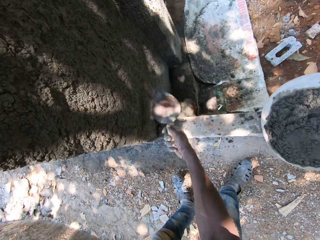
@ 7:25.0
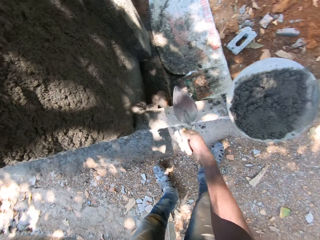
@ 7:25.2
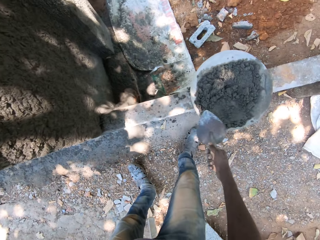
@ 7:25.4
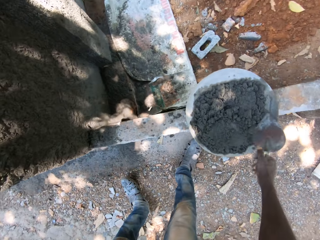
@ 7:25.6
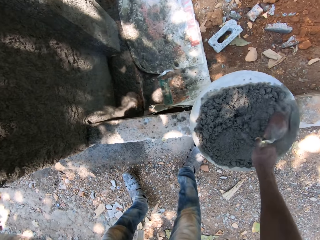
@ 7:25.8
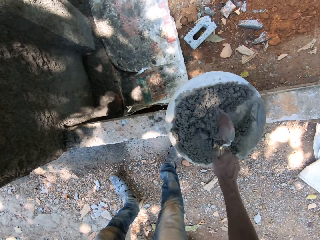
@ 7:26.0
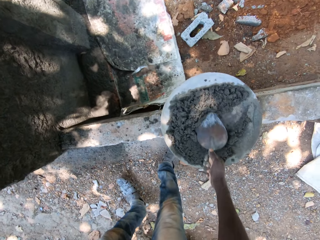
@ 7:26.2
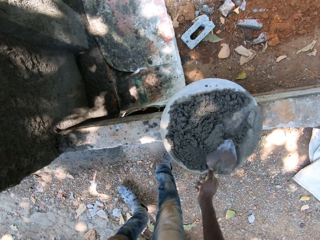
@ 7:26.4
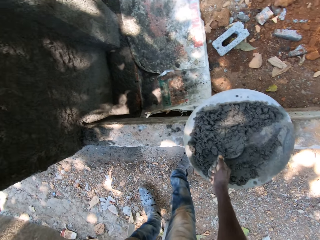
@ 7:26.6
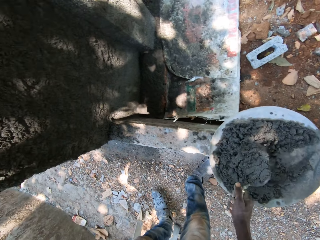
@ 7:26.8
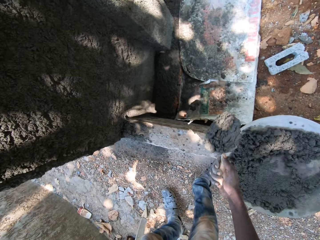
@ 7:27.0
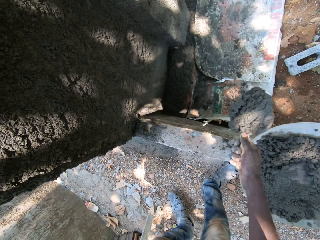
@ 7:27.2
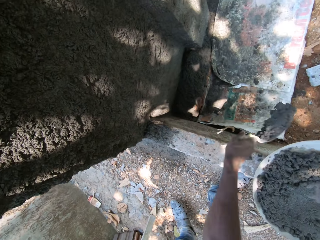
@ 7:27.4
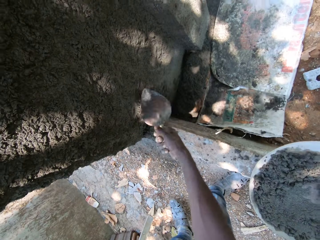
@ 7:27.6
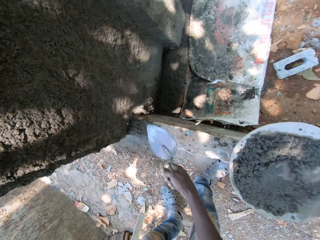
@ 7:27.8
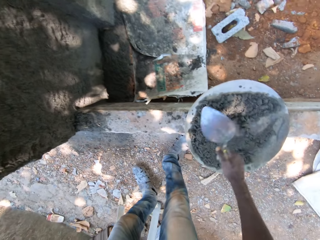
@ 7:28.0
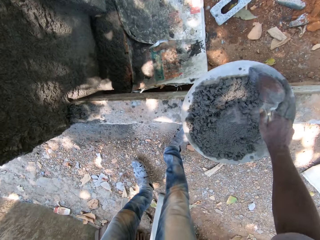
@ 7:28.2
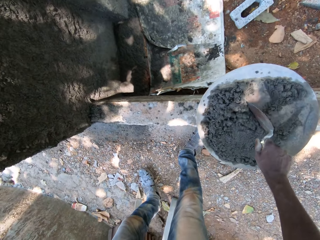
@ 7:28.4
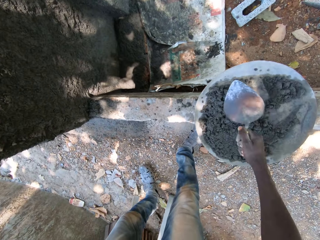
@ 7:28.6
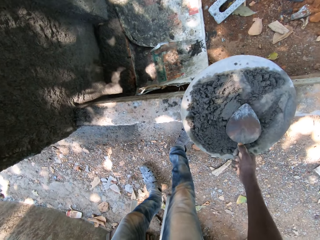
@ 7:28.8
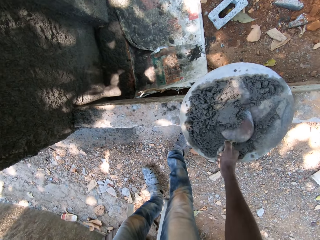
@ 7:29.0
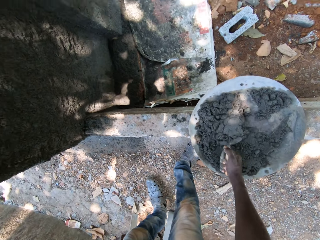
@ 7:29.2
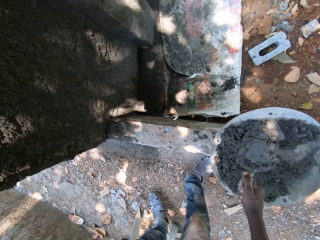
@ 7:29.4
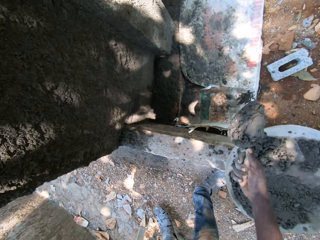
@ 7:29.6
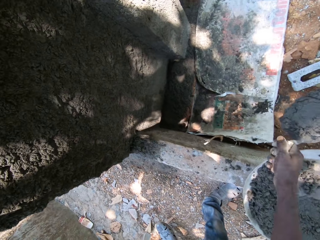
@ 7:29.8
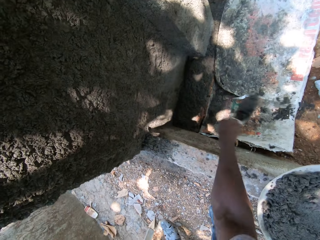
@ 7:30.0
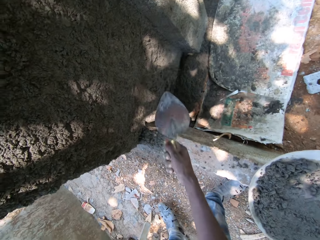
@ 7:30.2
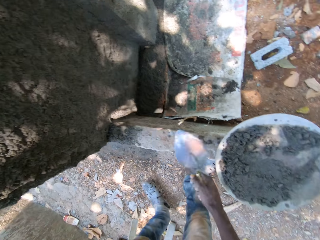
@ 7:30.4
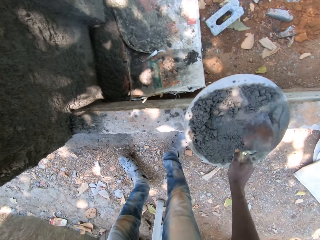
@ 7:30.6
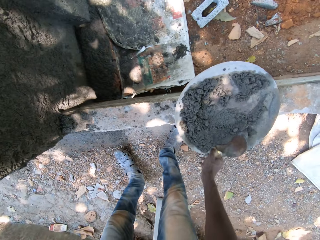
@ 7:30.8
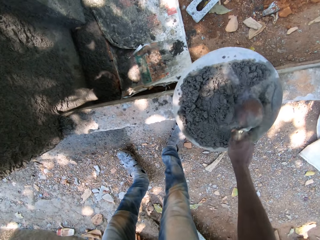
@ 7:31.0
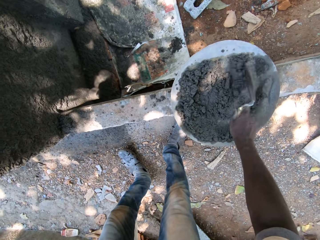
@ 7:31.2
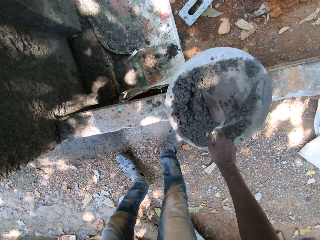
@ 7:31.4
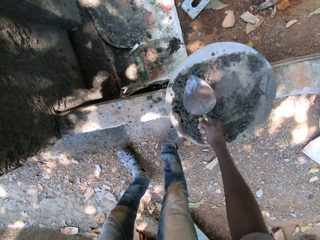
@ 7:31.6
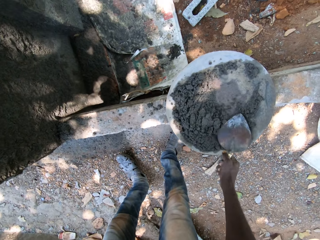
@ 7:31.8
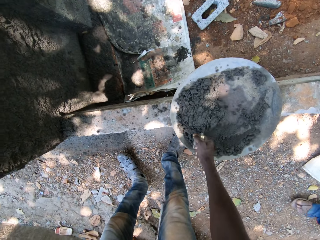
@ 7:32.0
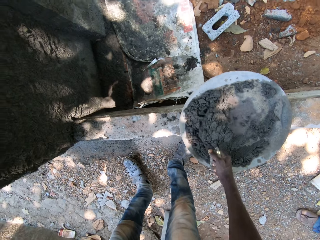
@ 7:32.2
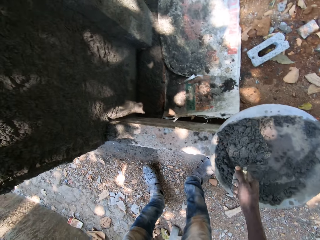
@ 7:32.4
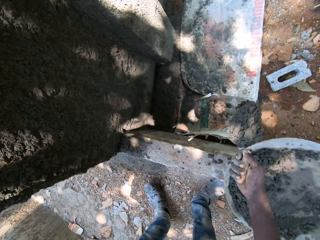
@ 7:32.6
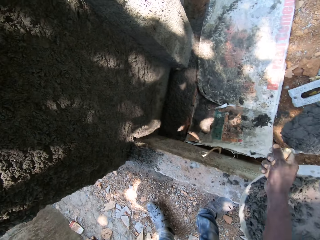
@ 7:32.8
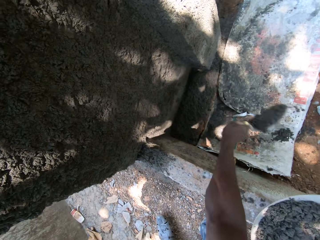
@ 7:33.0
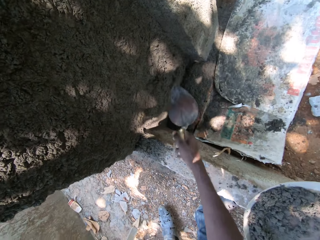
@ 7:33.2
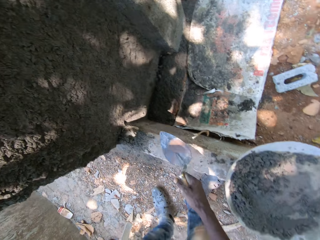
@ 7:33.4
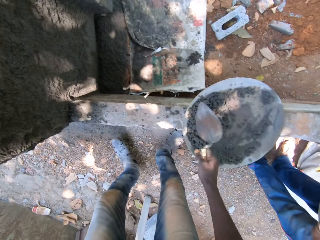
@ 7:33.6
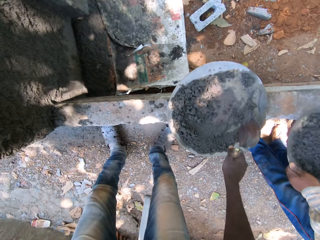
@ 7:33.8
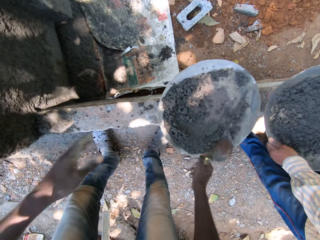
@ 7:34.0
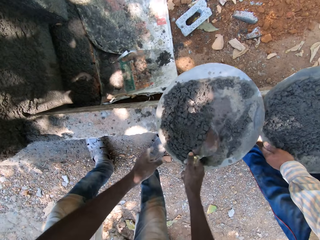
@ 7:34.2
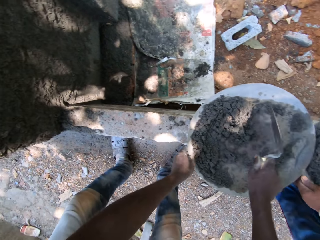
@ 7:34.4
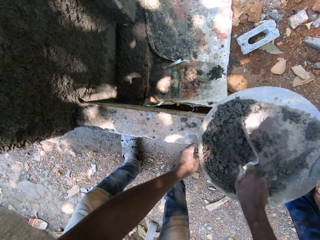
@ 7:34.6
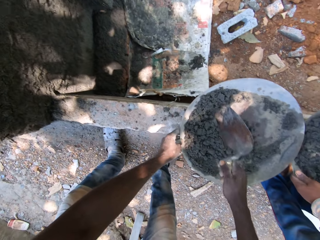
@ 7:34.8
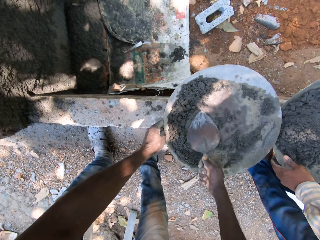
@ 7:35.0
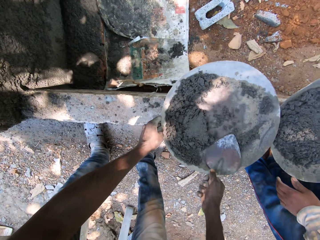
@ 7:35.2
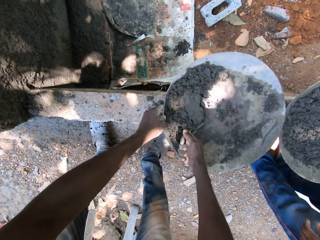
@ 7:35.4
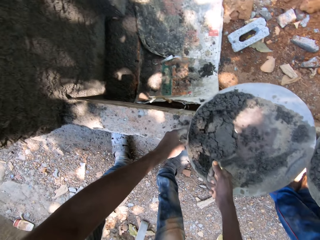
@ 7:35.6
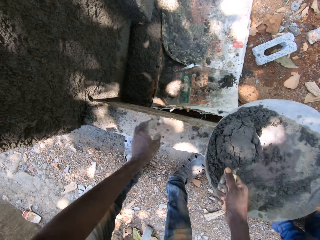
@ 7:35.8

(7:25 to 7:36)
The camera wearer hits the wall with the shovel in his right hand. He smears concrete on the wall. He packs cement from the pan with the shovel in his right hand. He hits the wall with the shovel in his right hand. He smears concrete on the wall. He packs cement from the pan with the shovel in his right hand. He hits the wall with the shovel in his right hand. He smears concrete on the wall. He packs cement from the pan with the shovel in his right hand. He hits the wall with the shovel in his right hand. He smears concrete on the wall. He packs cement from the pan with the shovel in his right hand and holds the pan on the floor with his left hand.

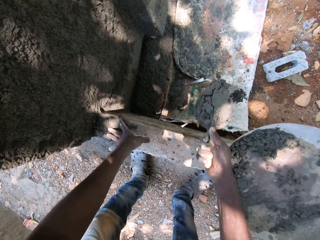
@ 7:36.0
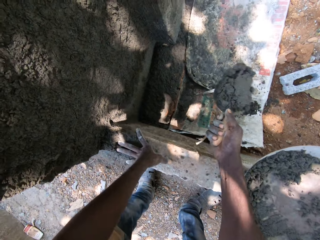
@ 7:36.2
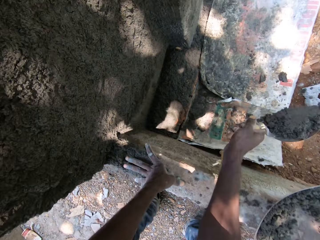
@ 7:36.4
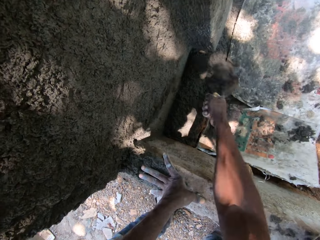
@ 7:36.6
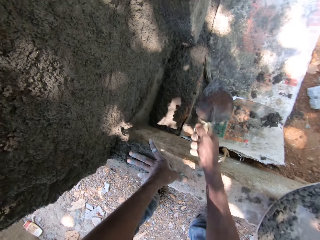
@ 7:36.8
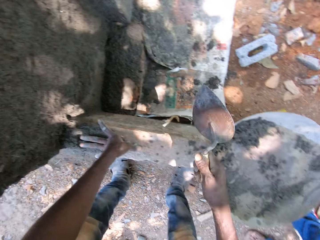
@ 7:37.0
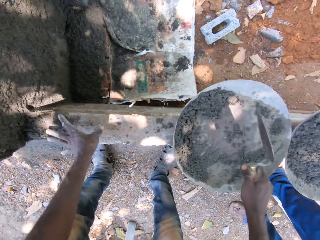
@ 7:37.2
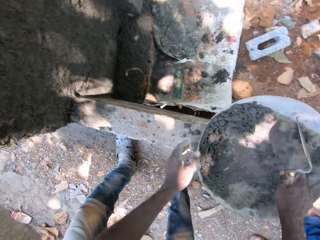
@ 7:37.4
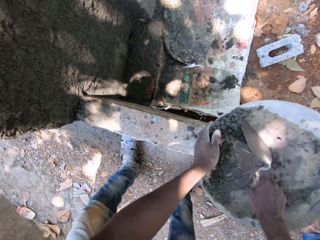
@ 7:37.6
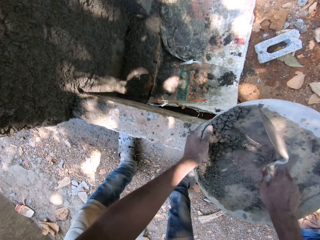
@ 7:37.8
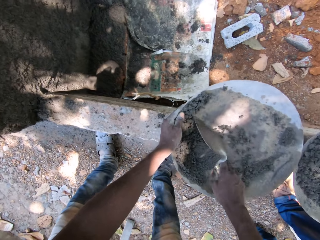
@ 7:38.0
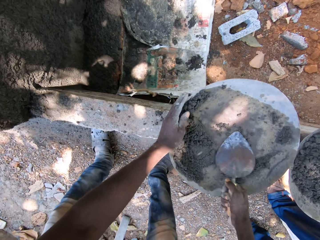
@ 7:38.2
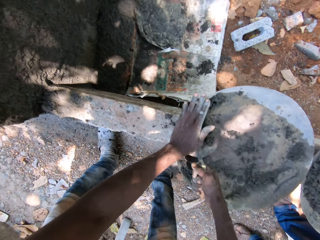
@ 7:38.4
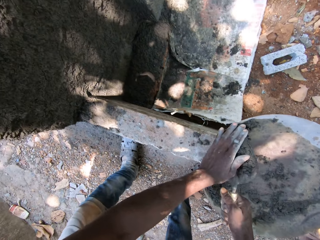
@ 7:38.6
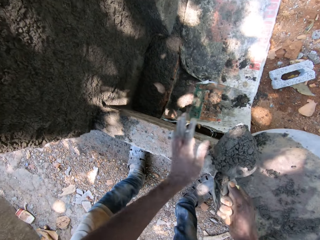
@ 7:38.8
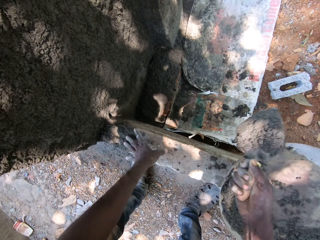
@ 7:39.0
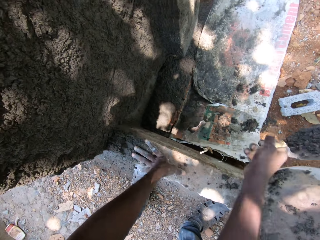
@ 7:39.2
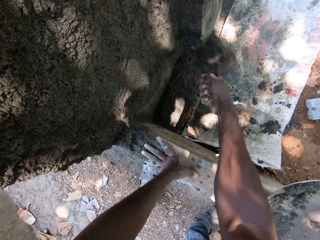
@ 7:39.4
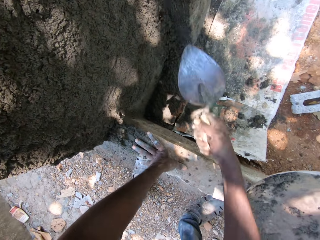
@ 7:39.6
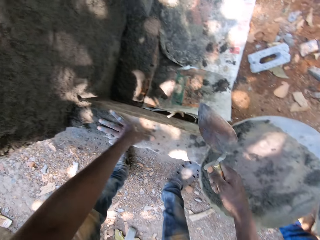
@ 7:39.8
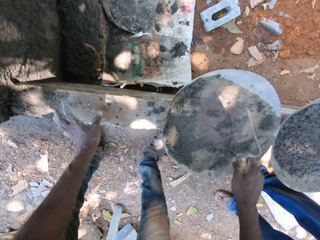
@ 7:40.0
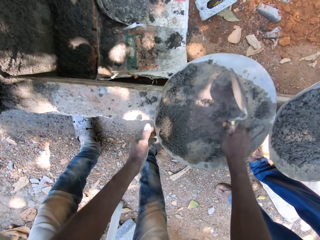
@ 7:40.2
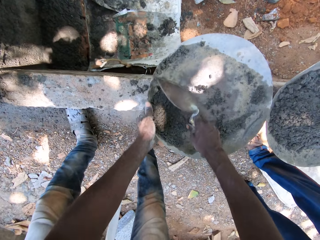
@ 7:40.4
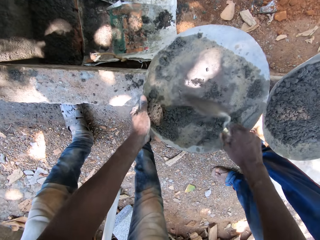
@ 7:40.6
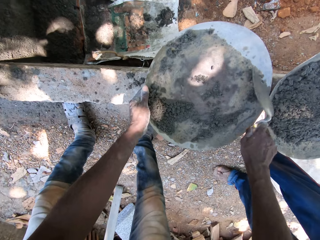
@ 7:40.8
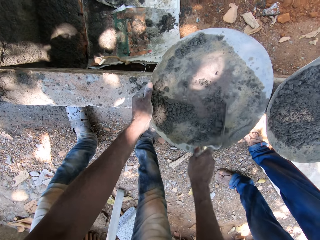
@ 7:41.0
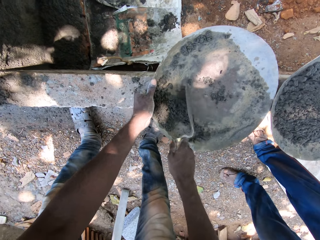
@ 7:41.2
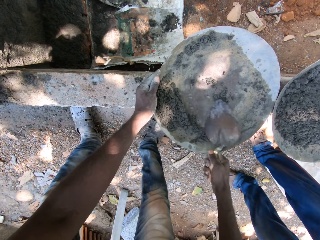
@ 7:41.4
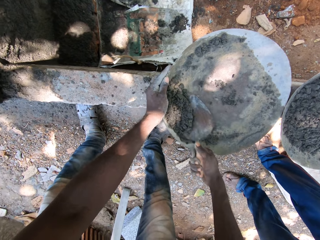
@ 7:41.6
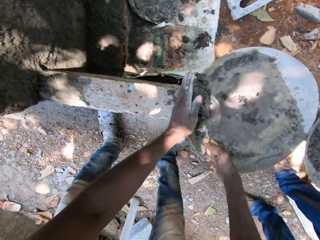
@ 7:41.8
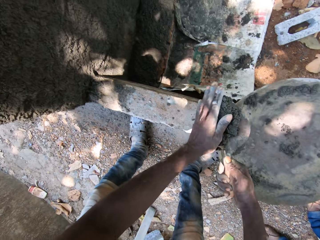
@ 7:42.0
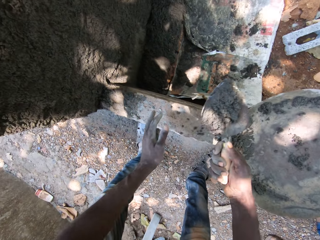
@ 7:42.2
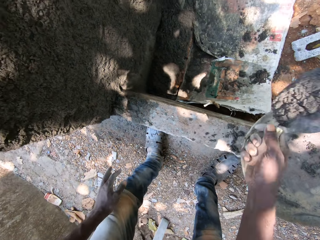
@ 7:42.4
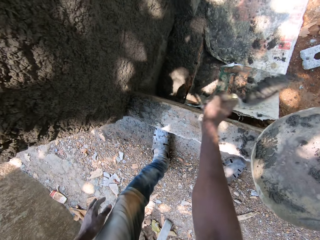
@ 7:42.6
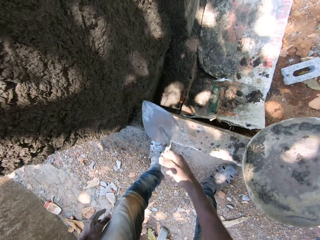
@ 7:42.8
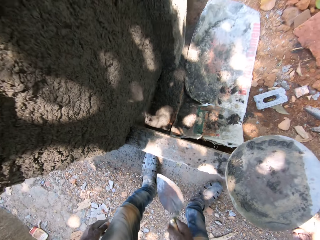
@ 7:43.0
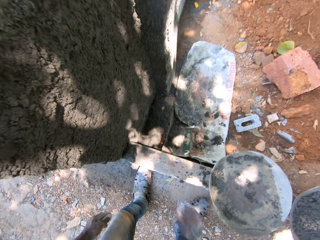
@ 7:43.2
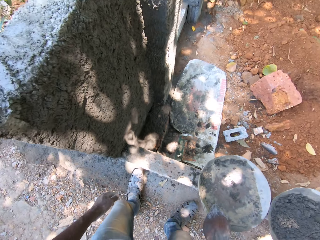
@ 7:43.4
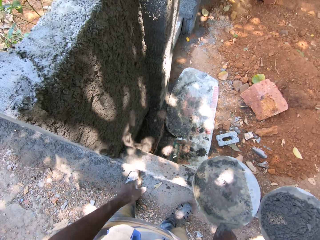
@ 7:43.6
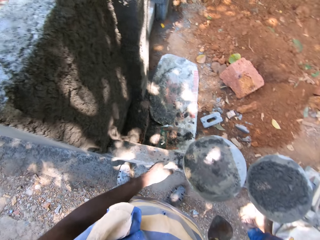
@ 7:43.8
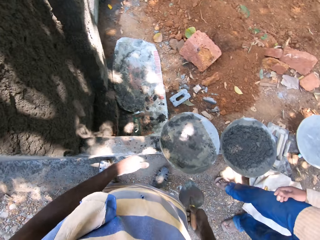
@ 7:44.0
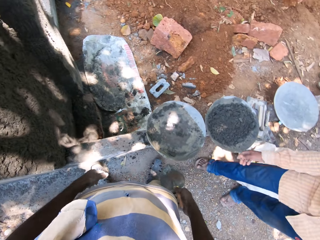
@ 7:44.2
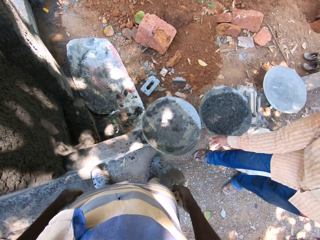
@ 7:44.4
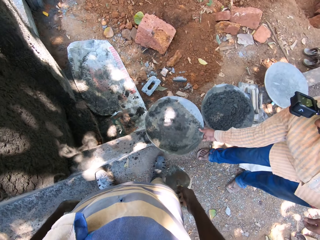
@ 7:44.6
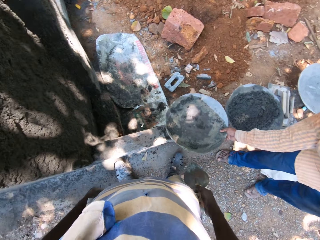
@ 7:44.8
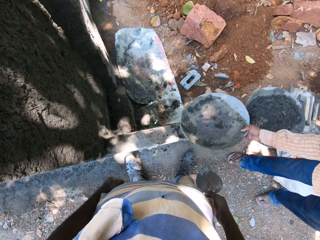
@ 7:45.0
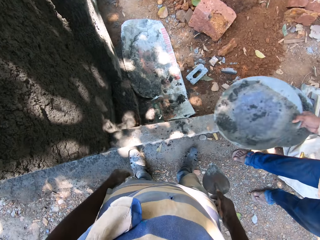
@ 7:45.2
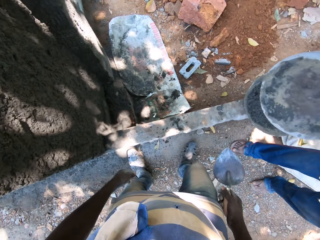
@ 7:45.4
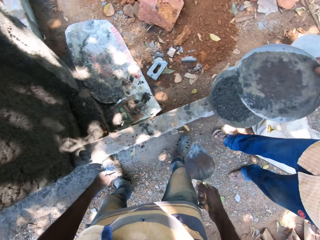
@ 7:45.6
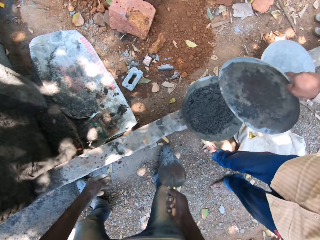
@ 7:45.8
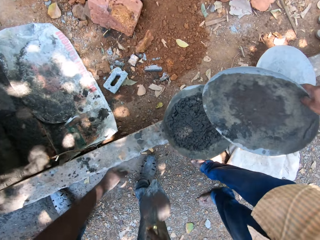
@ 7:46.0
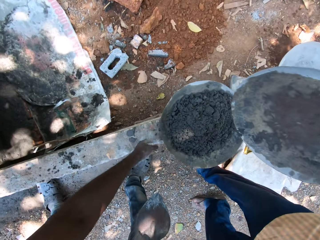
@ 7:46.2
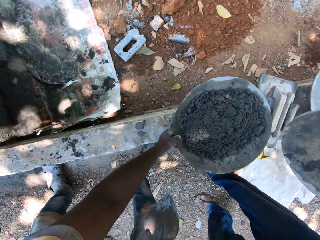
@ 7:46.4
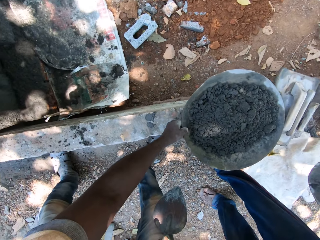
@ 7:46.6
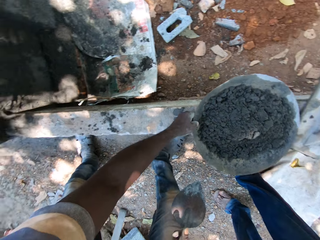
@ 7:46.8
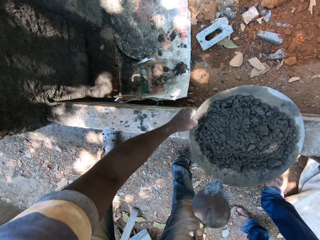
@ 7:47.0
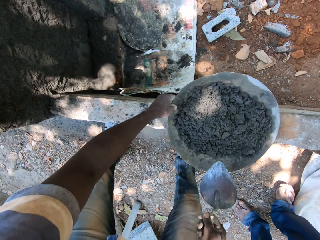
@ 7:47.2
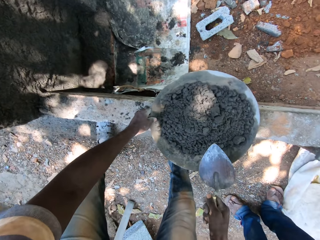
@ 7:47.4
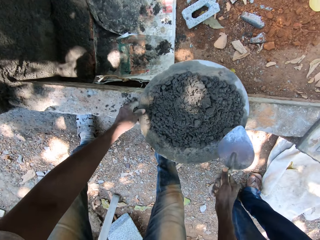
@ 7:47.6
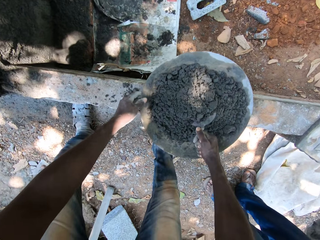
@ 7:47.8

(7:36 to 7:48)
The camera wearer scoops concrete. He hits the wall with the shovel in his right hand. He smears concrete on the wall. He packs cement from the pan with the shovel in his right hand. He hits the wall with the shovel in his right hand. He smears concrete on the wall. He packs cement from the pan with the shovel in his right hand. He hits the wall with the shovel in his right hand. He smears concrete on the wall. The man lifts the pan on the floor with his right hand. The camera wearer drags the pan on the floor with his left hand.
